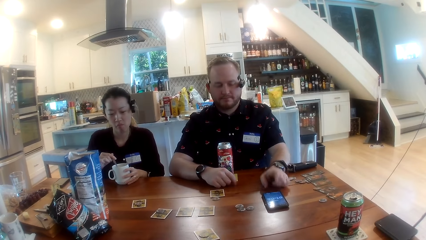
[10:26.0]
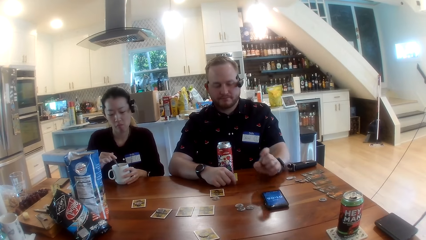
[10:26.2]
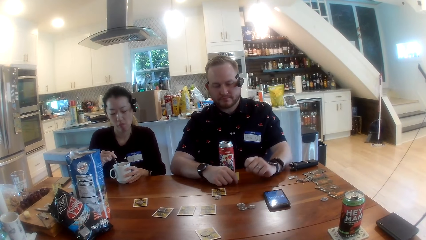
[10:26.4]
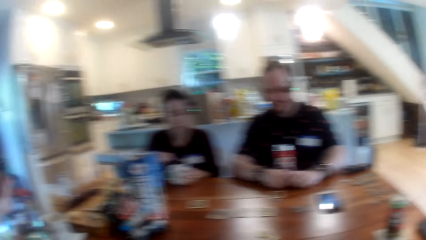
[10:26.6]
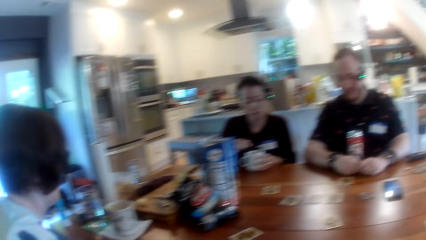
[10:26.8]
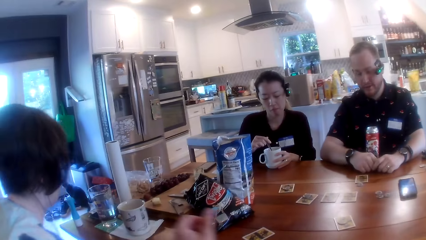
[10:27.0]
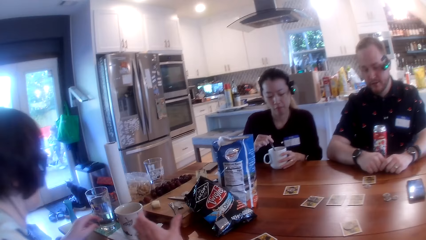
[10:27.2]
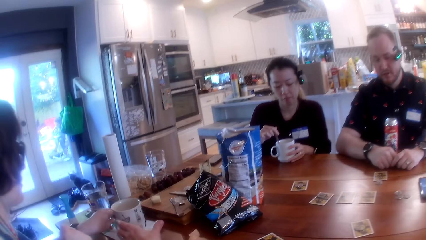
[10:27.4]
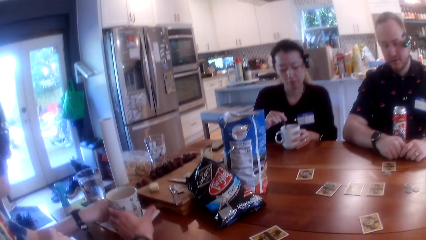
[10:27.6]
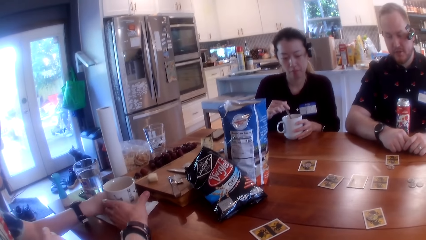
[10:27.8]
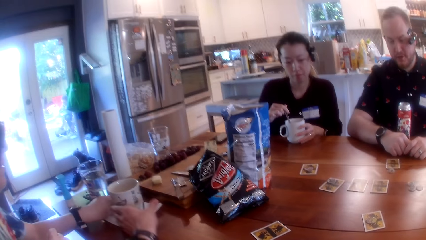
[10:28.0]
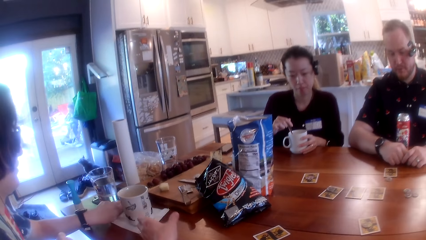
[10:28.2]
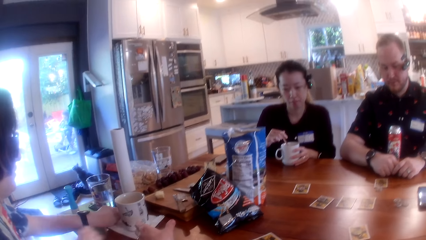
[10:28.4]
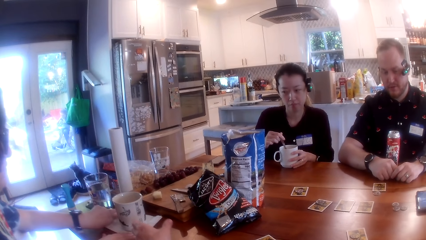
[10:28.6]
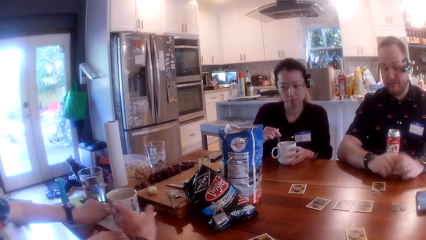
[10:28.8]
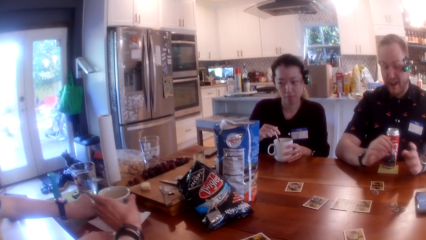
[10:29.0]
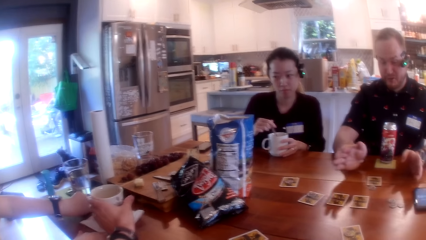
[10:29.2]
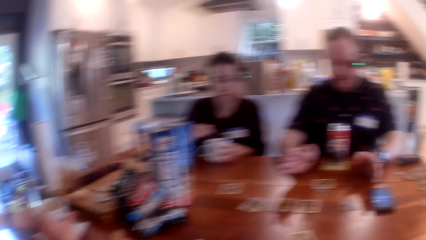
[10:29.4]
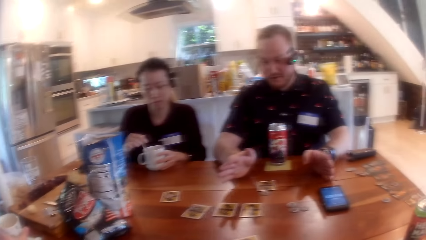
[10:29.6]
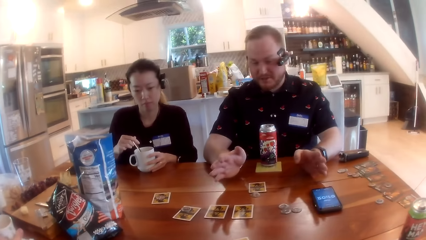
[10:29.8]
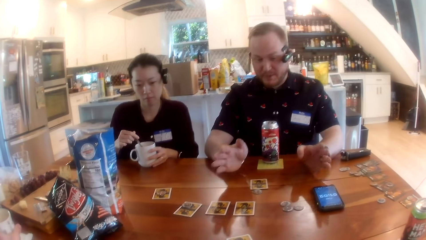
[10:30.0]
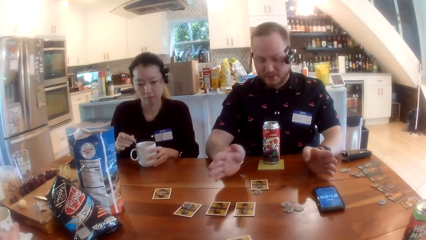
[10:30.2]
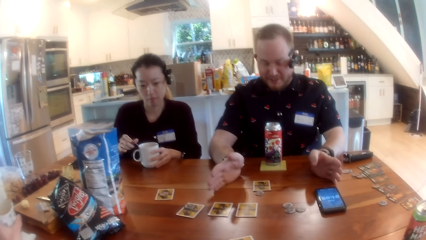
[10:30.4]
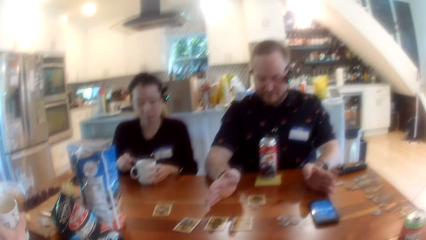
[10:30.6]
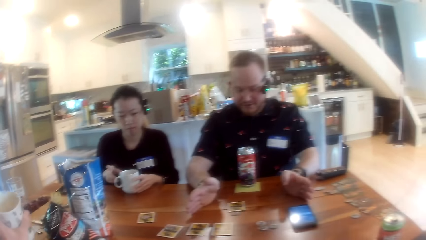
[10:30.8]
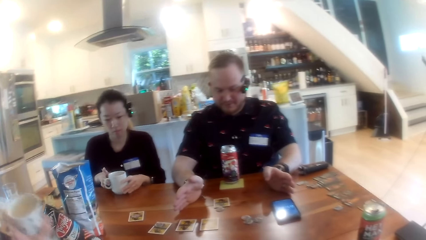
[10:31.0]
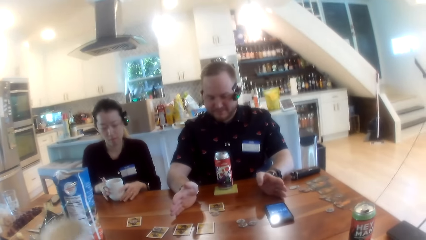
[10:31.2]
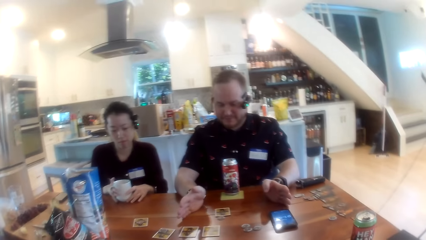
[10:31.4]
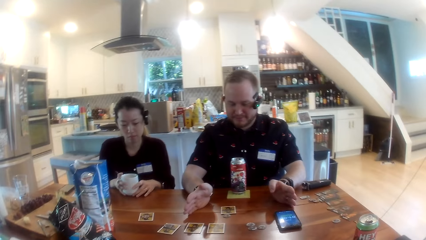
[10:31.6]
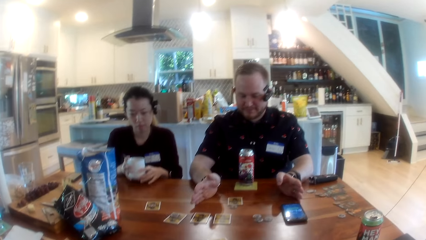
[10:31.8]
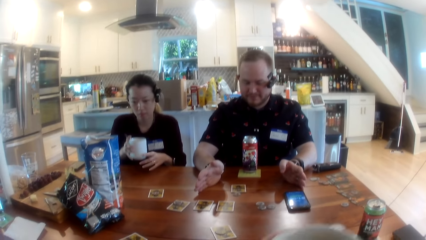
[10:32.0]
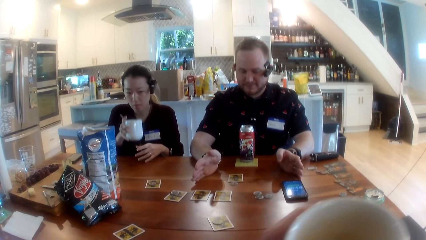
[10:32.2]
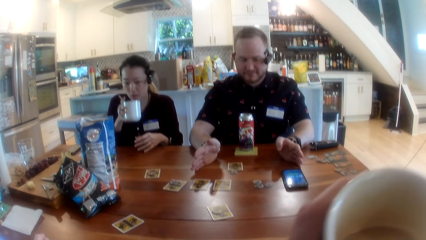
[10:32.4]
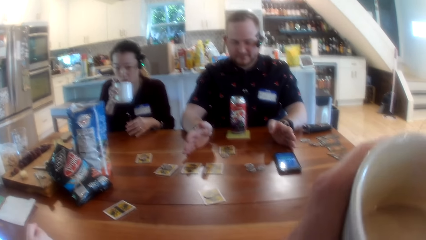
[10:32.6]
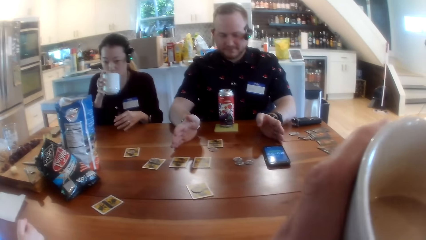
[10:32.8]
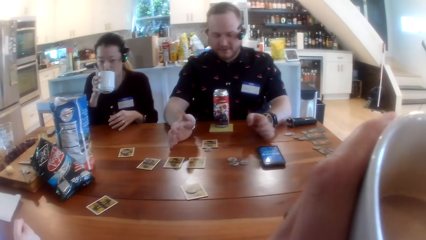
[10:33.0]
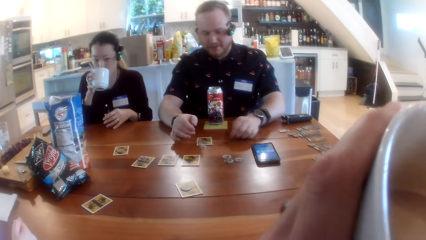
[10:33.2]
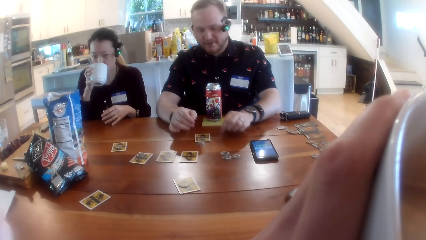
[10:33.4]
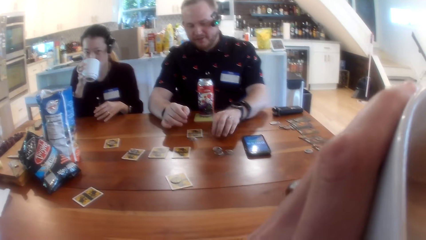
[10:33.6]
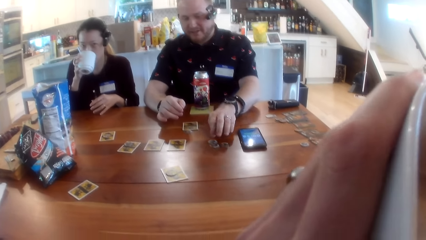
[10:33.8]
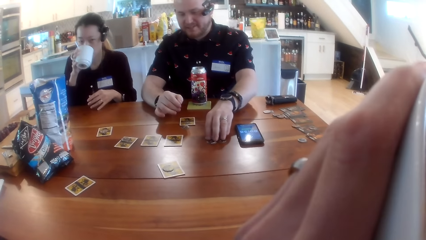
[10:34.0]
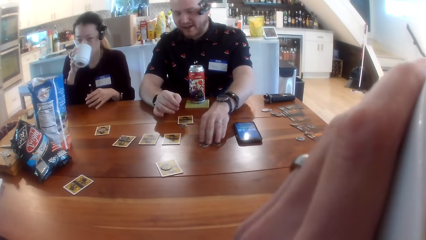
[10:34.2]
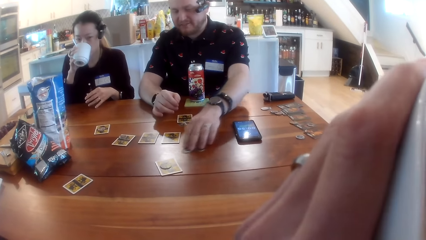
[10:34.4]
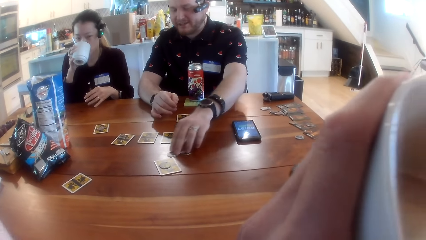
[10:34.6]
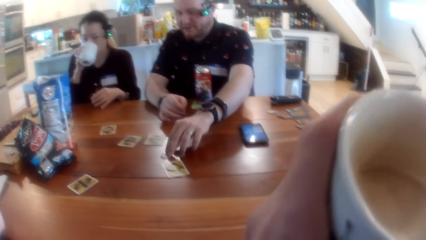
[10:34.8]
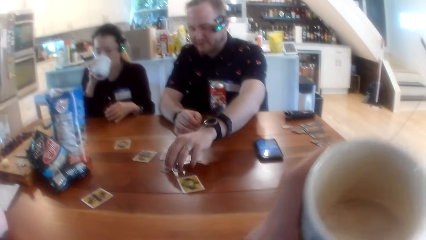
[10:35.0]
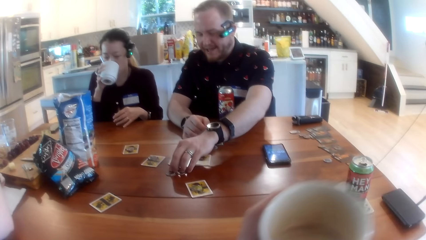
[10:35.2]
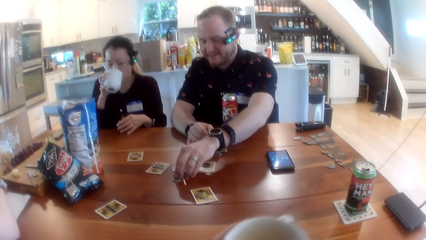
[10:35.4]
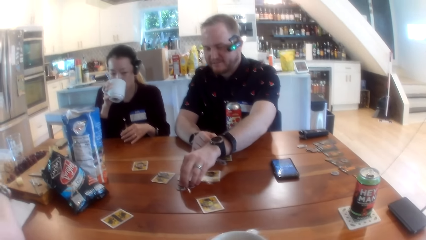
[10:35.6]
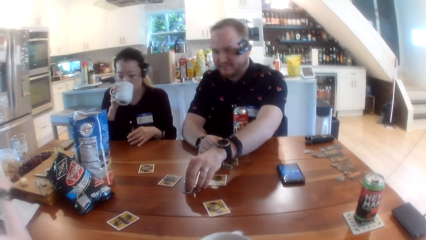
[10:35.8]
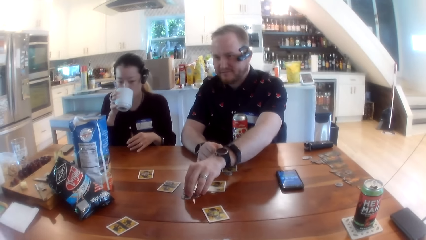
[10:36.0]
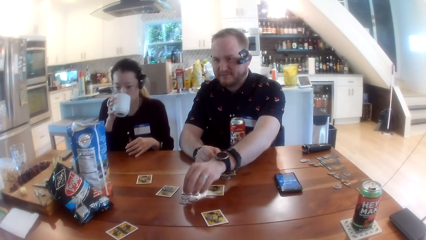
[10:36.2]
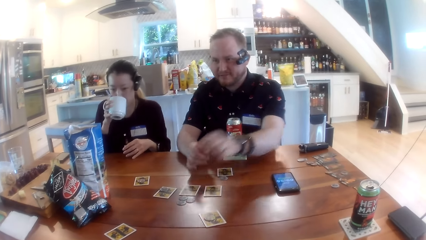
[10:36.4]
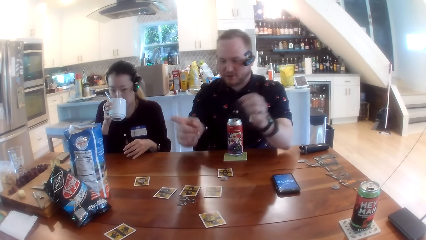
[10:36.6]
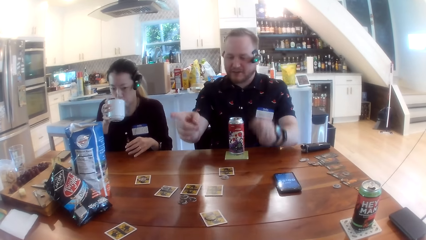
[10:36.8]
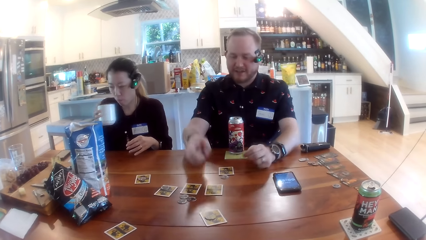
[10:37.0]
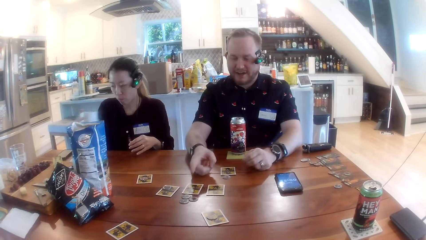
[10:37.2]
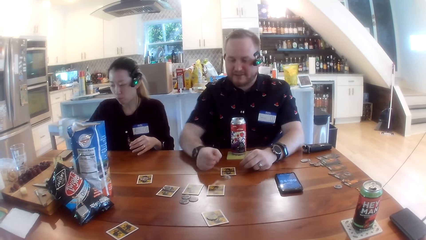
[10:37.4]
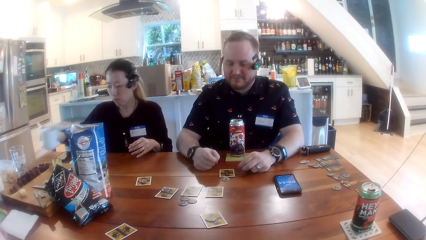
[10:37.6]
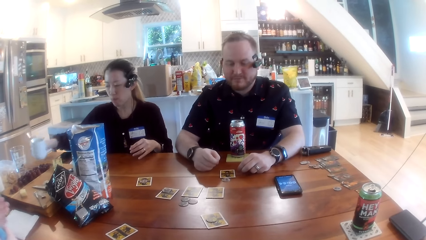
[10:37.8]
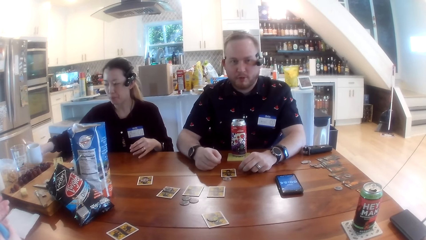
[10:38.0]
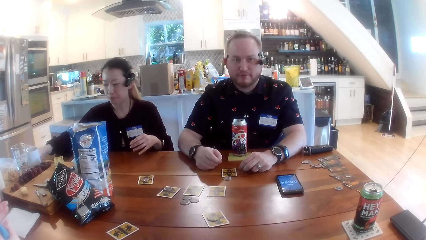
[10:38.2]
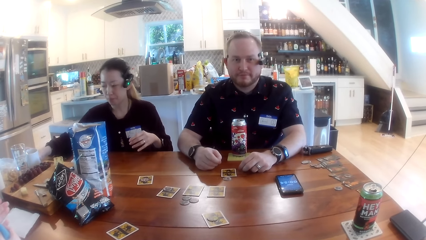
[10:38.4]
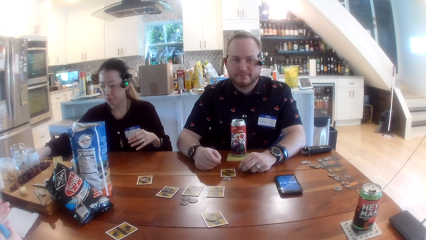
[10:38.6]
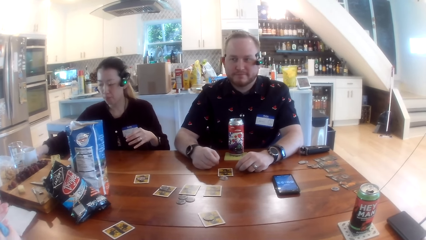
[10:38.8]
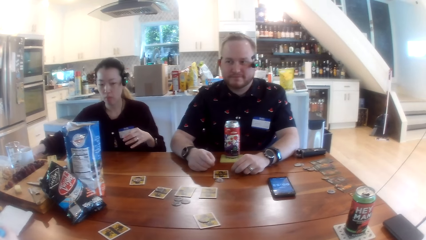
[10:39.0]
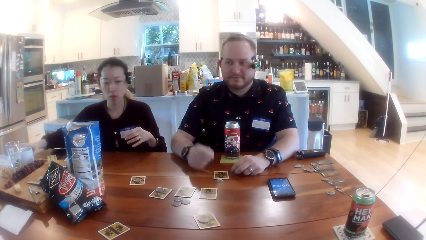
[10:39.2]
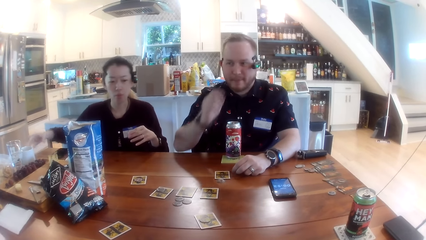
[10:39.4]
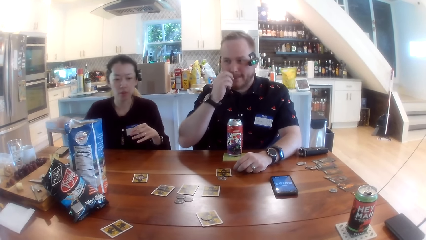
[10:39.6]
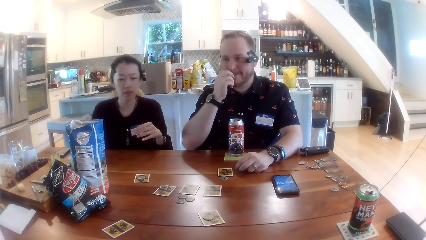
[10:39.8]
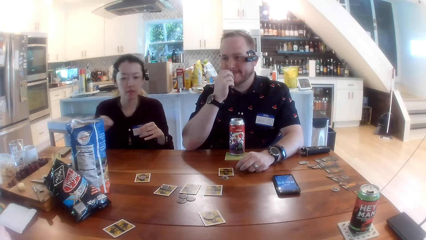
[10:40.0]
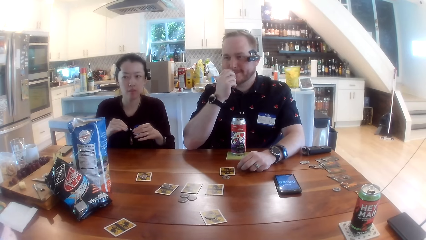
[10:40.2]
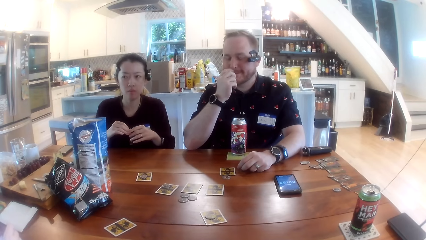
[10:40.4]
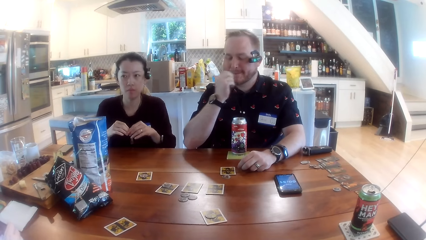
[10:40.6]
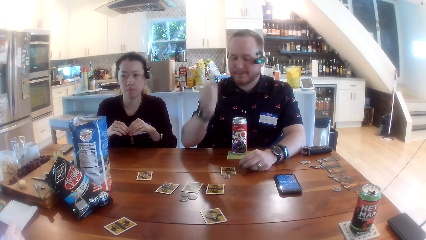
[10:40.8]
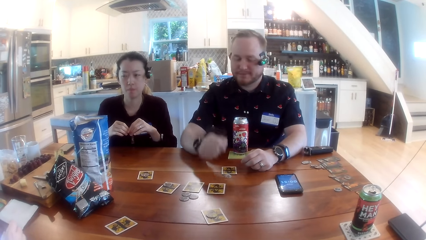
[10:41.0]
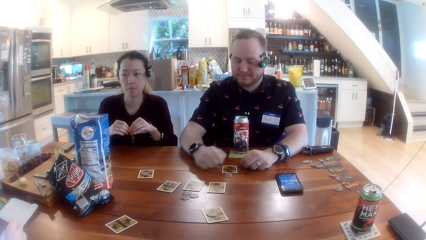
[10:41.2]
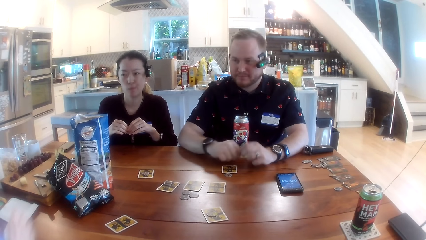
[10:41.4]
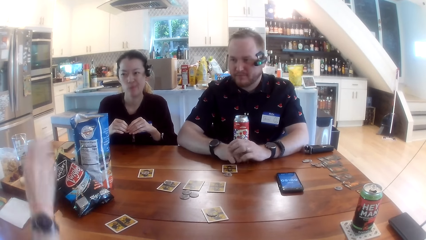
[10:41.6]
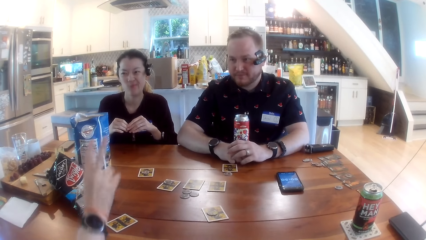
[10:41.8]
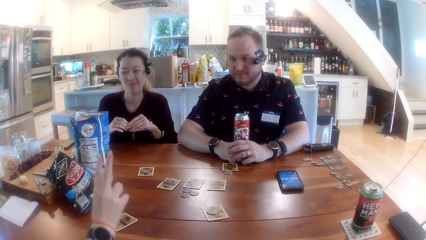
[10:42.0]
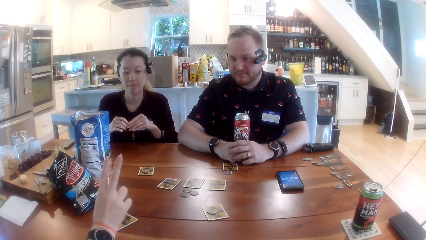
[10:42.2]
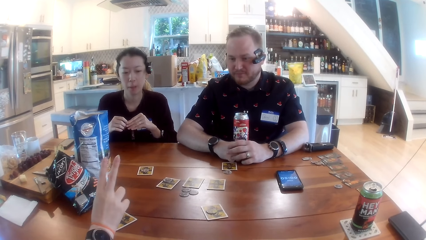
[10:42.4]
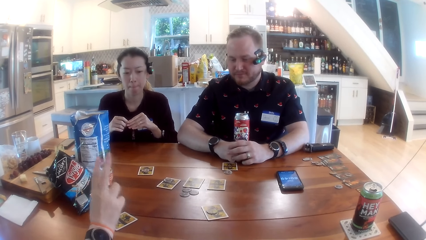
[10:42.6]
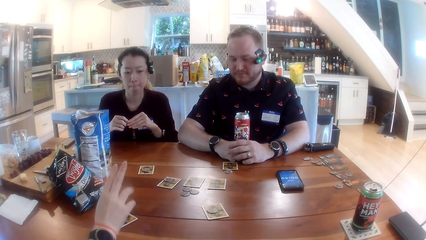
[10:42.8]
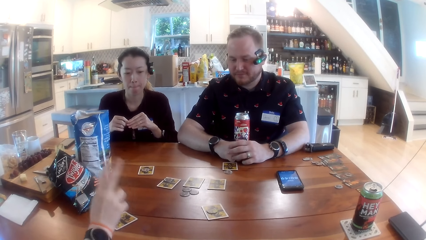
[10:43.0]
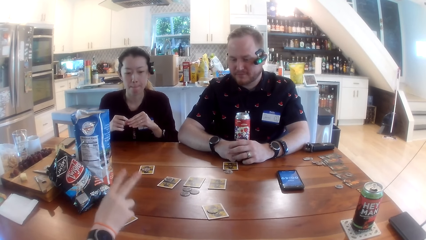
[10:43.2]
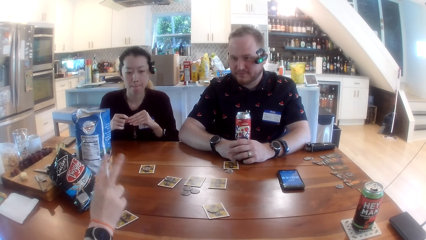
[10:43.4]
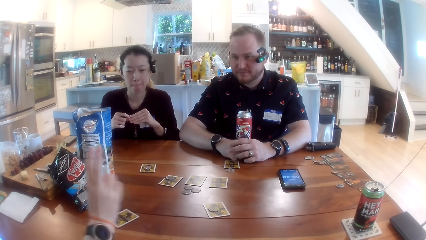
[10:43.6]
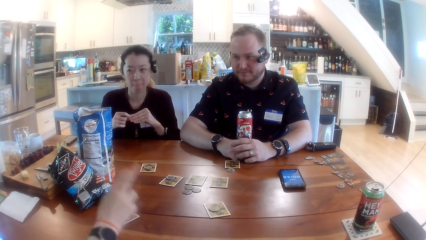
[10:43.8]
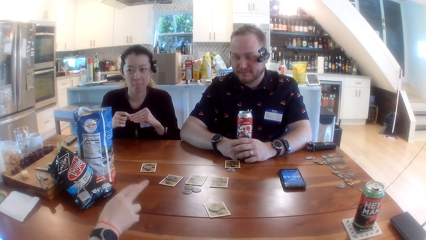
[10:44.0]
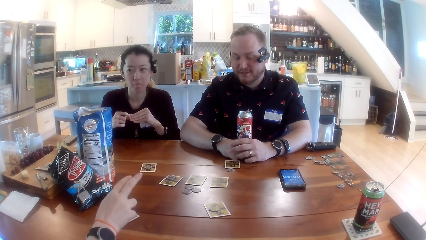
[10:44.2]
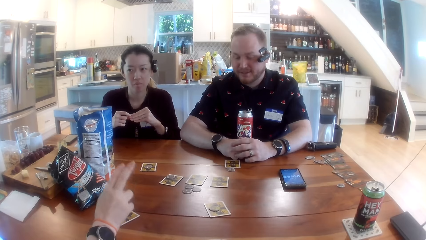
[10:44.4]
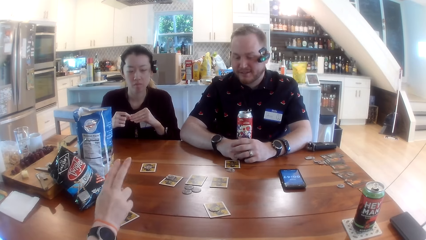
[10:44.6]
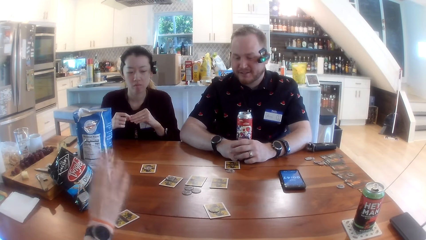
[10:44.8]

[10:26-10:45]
The man operates the phone with his right hand. A woman stirs something. The camera wearer carries a cup on the table with his right hand. The woman drinks tea from the cup in her right hand. The camera wearer drinks tea from the cup in his right hand. The man adjusts game pieces on the table with his left hand and touches coins on the table. The woman drops the cup on the table with her right hand. Another woman gesticulates with her right hand and talks.
